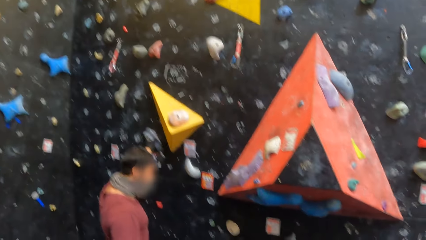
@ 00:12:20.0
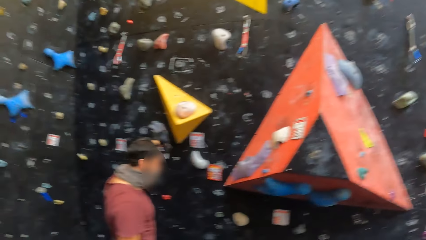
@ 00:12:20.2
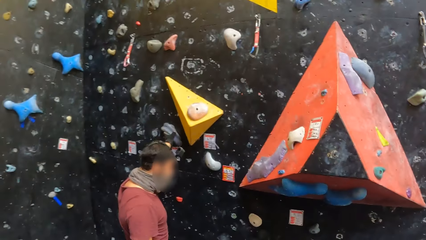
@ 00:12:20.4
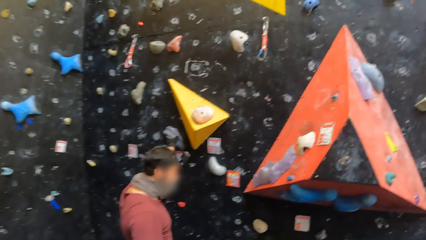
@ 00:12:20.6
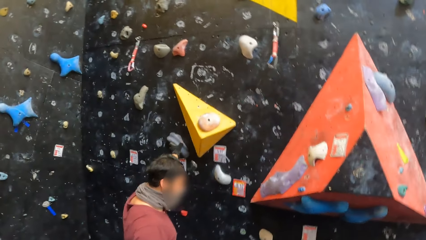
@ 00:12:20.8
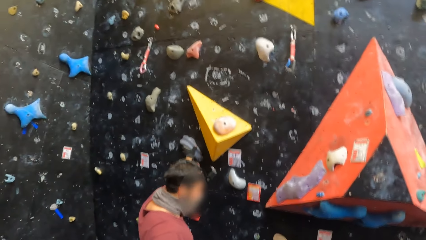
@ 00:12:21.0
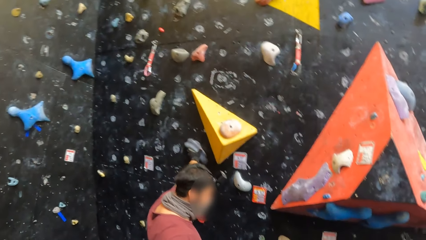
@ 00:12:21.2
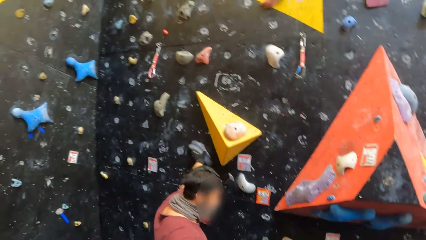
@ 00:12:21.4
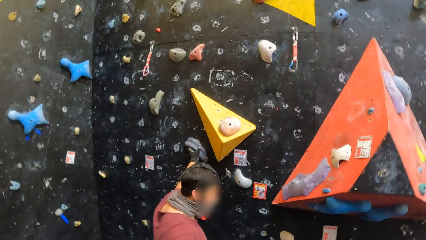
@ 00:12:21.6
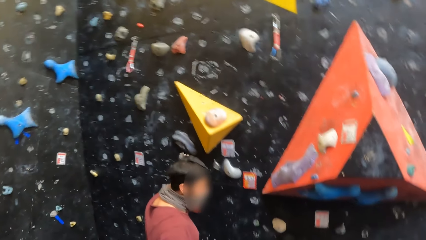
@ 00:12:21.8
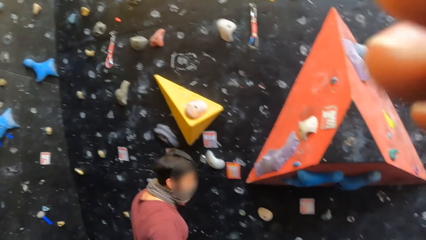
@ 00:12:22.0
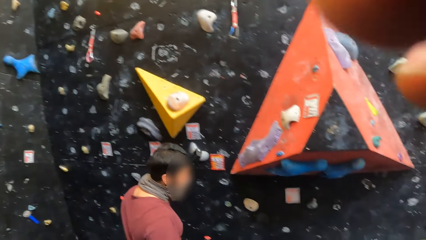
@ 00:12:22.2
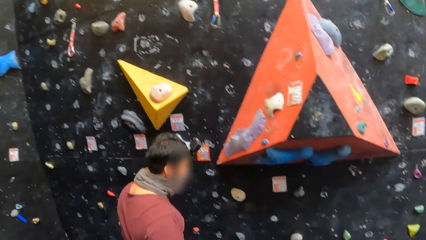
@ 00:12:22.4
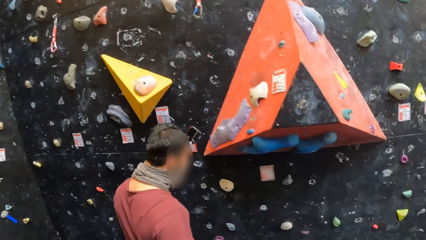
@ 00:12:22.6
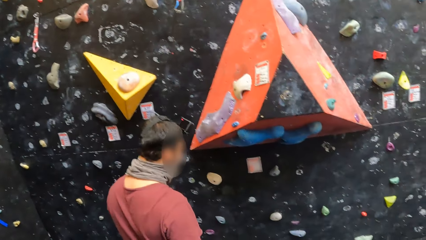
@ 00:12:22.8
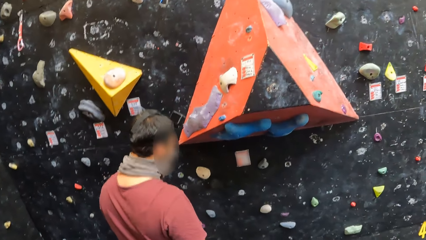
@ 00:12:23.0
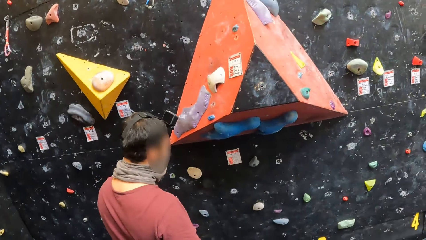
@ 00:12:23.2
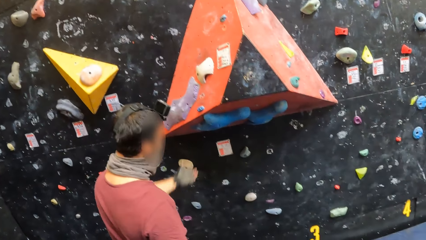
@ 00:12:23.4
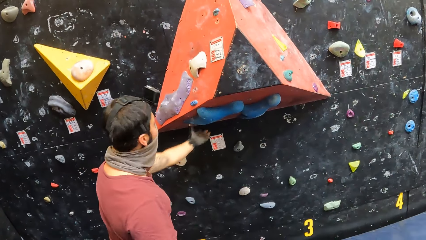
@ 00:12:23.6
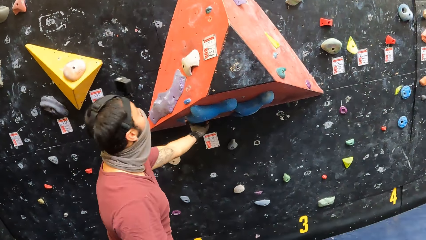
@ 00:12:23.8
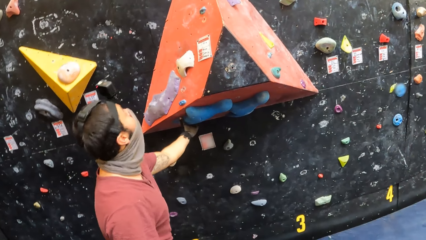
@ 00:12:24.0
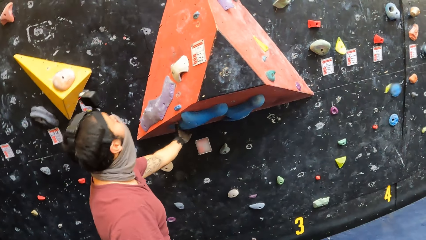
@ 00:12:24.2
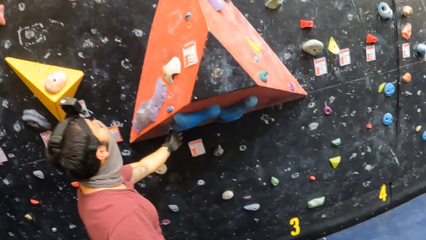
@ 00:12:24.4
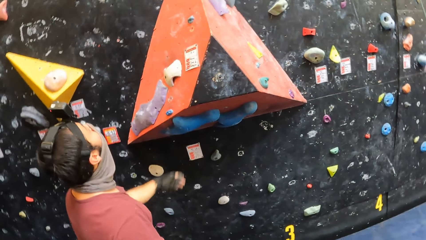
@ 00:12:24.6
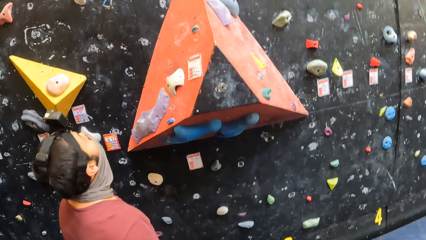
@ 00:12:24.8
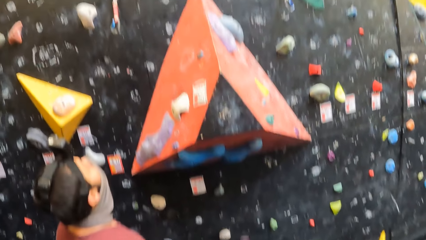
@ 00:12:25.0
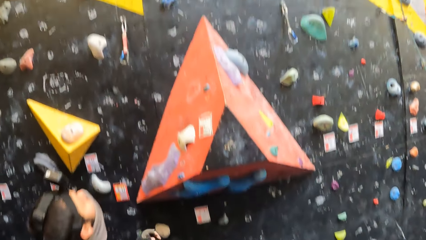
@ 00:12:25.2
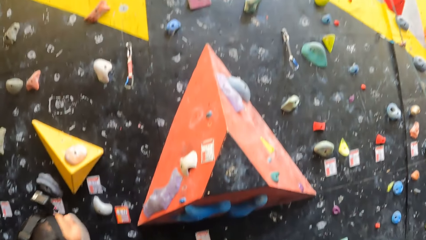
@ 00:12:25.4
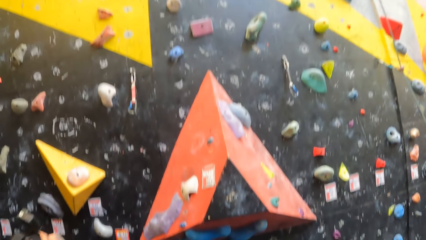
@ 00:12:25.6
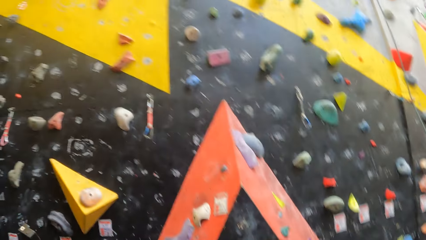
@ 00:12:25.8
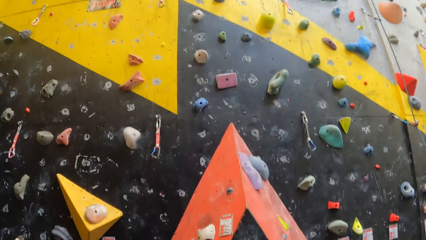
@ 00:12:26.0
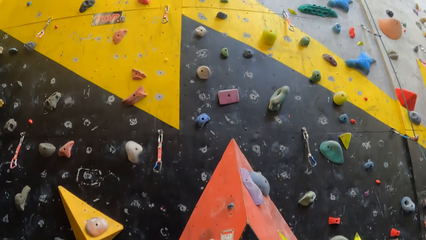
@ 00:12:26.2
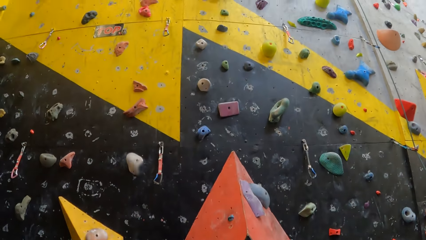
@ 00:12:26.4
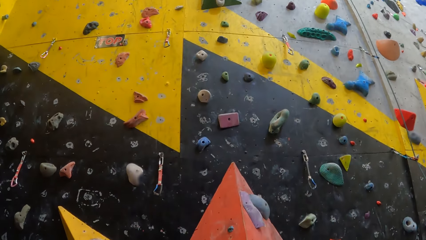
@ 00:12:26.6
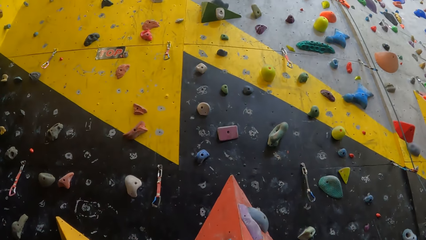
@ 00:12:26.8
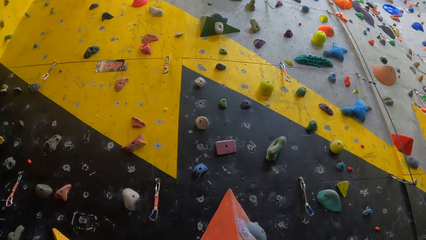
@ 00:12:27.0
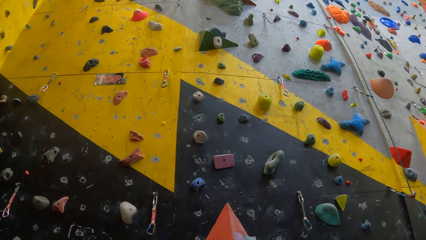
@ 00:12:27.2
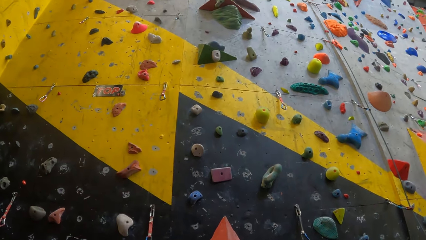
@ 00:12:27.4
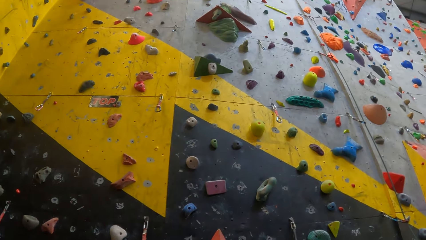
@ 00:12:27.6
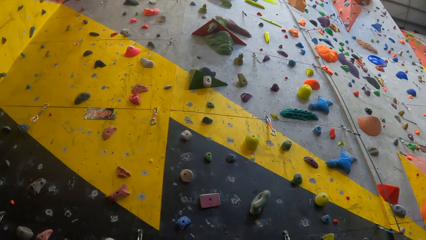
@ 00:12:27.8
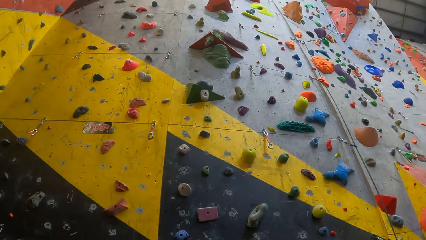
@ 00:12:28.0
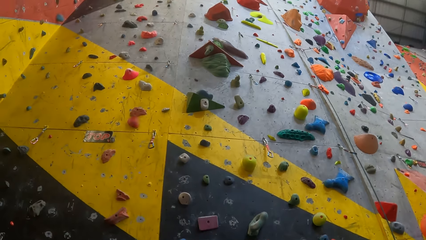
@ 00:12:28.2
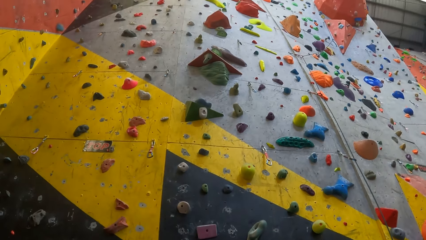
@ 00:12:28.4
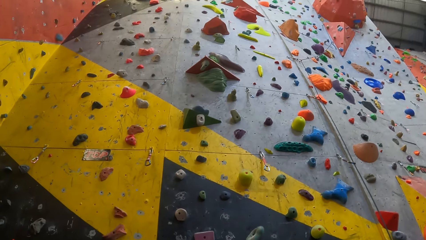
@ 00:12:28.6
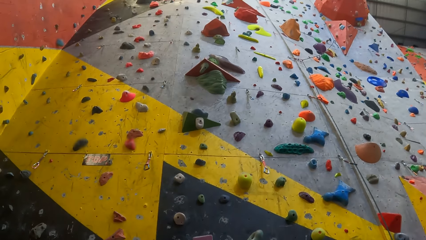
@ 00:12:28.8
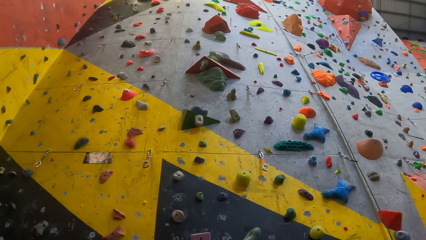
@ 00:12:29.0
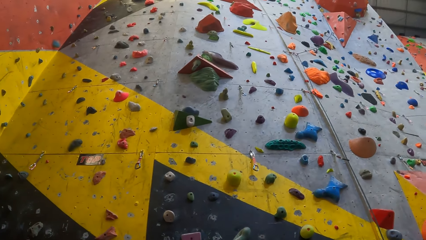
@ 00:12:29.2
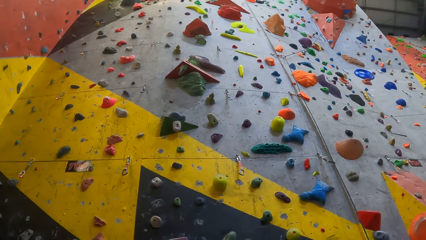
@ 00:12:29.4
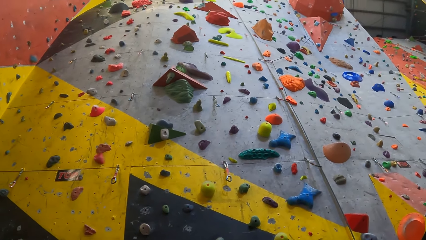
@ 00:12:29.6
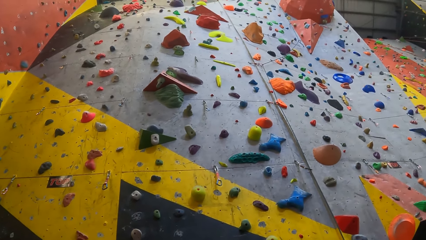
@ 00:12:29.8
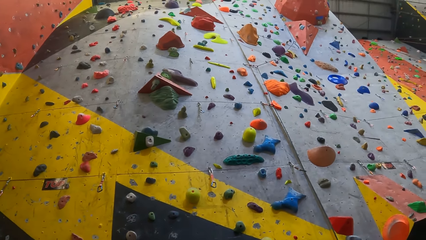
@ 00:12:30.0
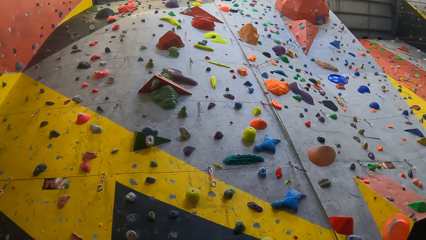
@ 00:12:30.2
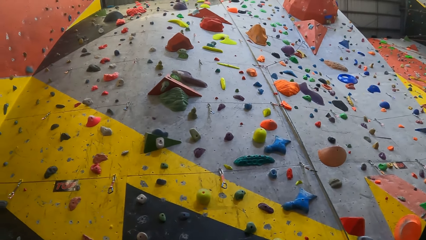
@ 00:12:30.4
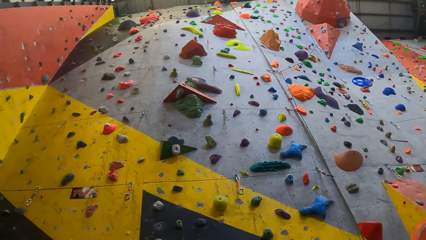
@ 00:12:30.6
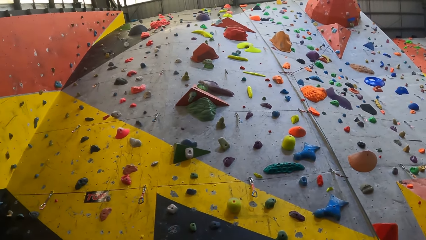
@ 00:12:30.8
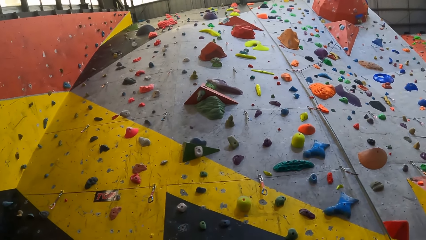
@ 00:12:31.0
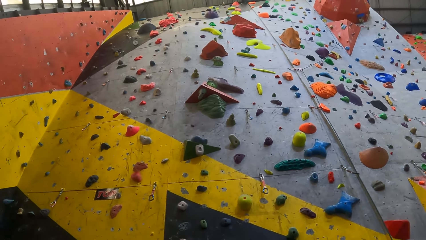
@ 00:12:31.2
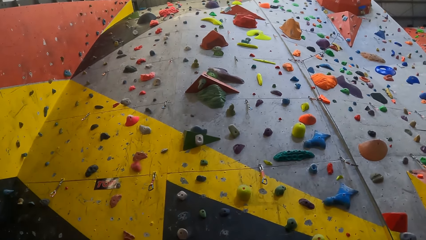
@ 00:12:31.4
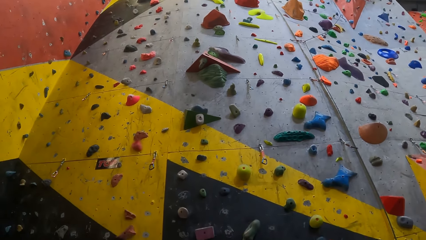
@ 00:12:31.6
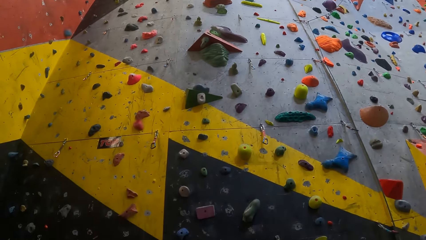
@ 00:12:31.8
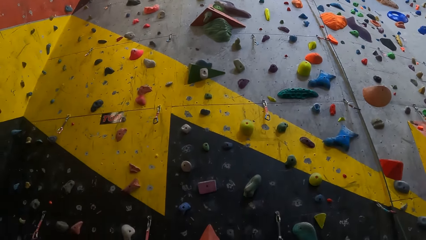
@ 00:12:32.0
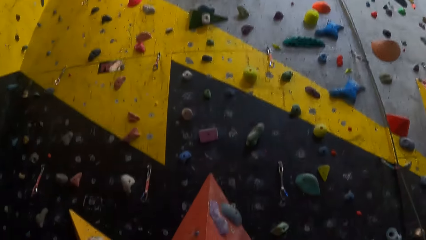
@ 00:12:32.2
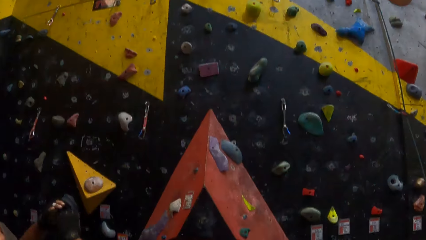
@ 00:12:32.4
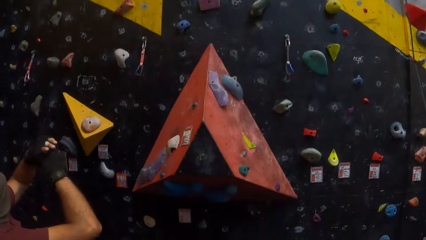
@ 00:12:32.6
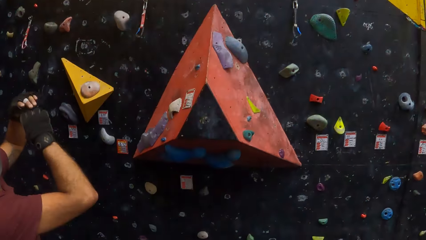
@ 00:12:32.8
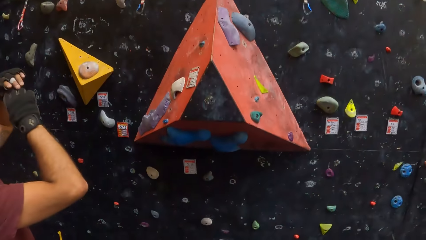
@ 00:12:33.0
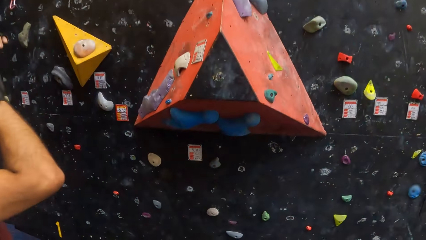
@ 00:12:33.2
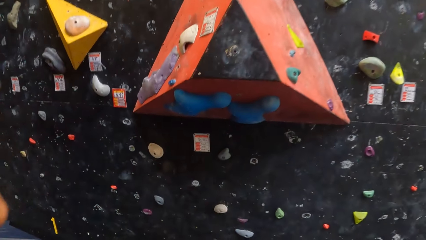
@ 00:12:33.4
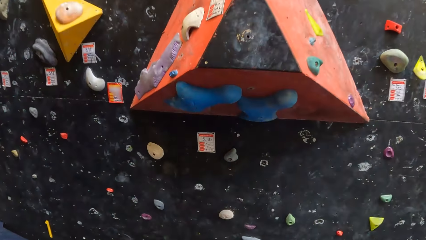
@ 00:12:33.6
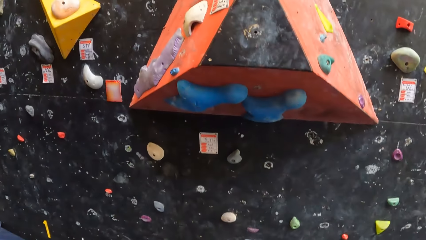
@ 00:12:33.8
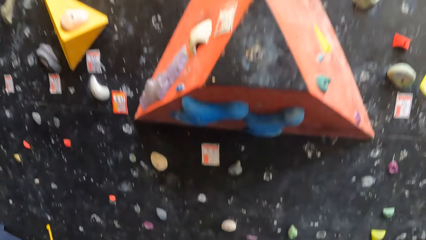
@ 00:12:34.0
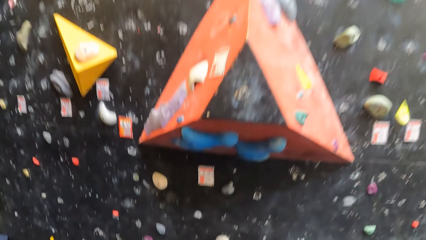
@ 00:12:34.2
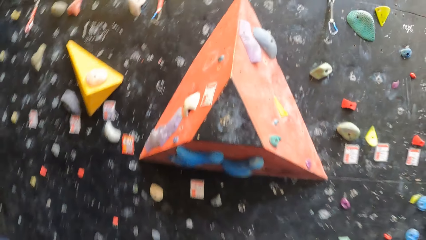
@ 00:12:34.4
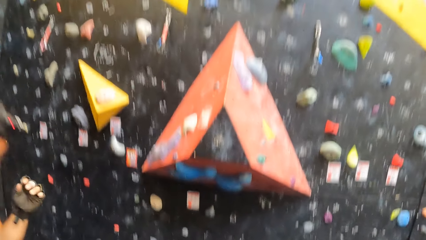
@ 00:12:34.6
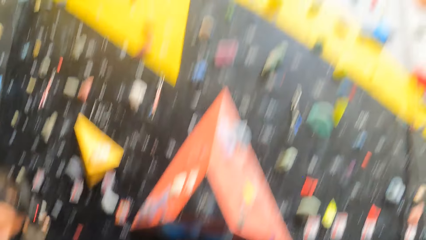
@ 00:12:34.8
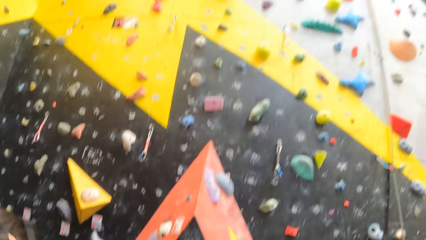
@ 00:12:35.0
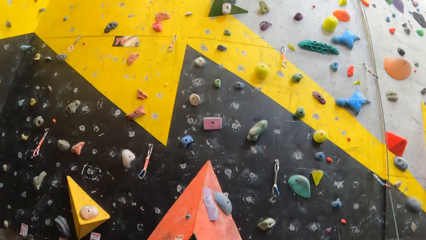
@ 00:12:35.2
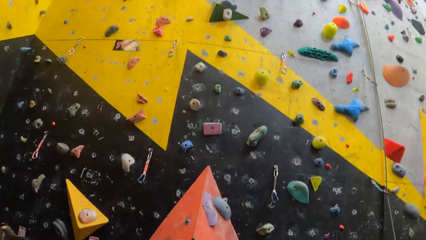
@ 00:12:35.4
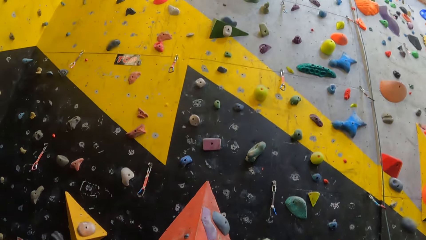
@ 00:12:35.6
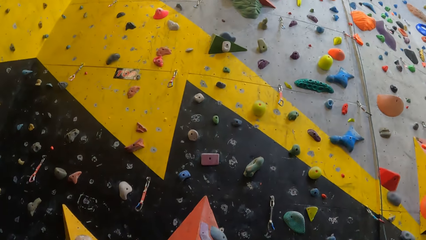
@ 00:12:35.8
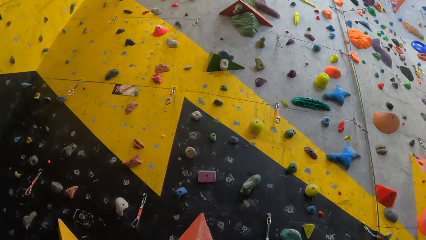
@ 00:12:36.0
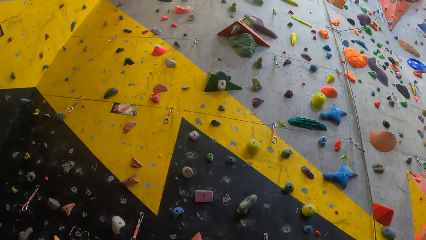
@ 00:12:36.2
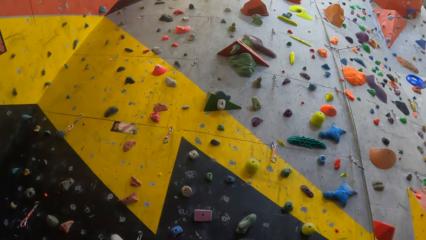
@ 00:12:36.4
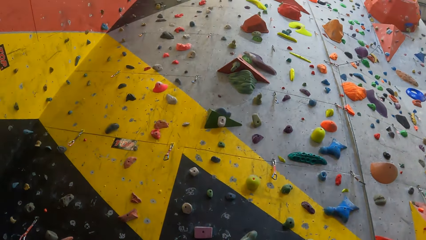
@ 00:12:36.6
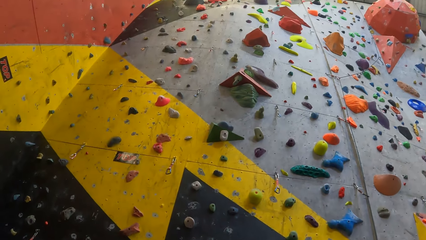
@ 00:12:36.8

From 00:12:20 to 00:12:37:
The camera wearer lifts a hand. They look around.
